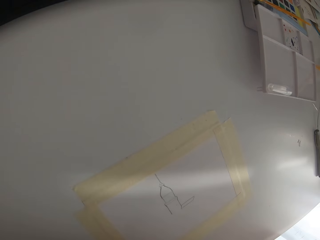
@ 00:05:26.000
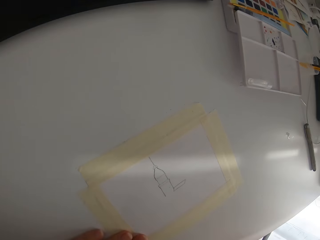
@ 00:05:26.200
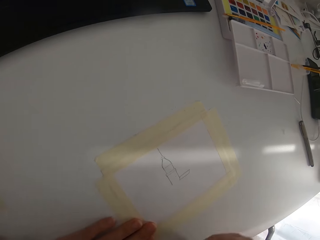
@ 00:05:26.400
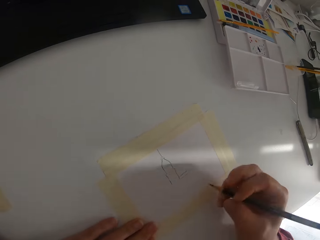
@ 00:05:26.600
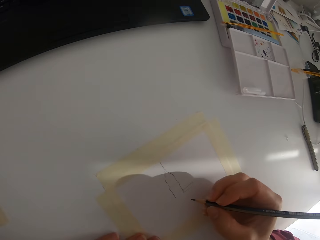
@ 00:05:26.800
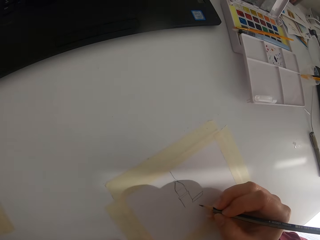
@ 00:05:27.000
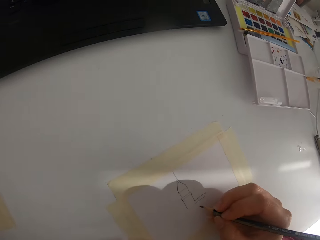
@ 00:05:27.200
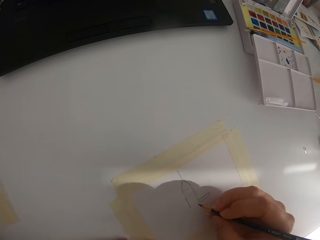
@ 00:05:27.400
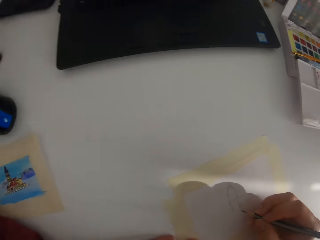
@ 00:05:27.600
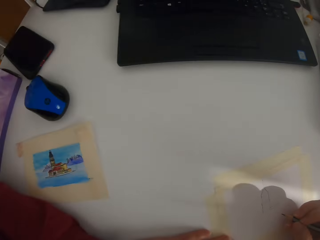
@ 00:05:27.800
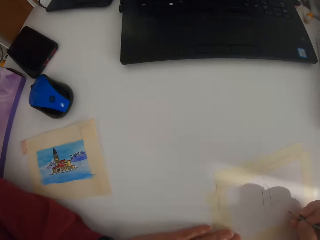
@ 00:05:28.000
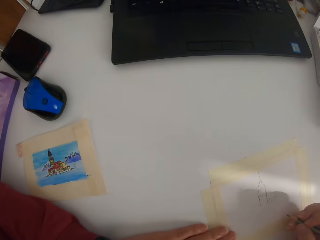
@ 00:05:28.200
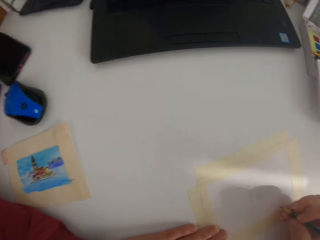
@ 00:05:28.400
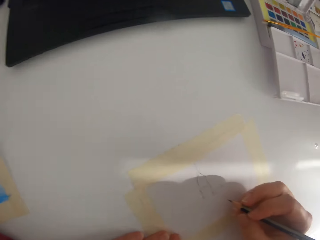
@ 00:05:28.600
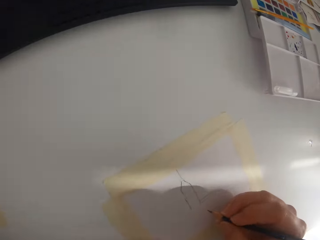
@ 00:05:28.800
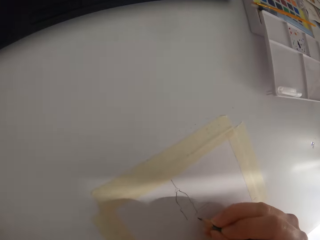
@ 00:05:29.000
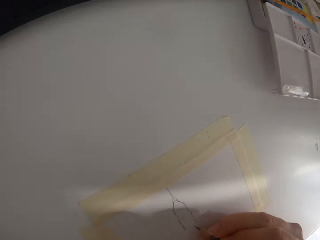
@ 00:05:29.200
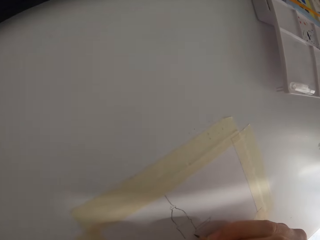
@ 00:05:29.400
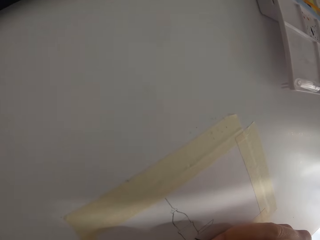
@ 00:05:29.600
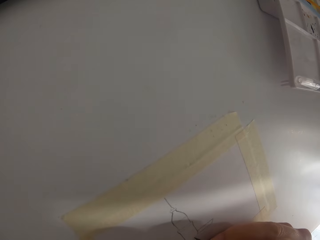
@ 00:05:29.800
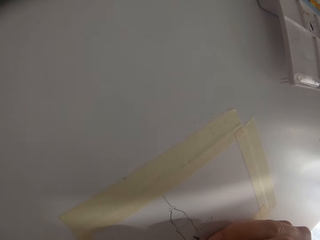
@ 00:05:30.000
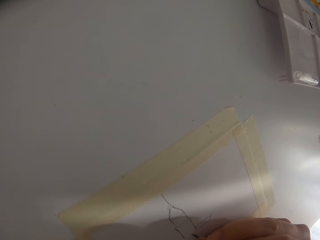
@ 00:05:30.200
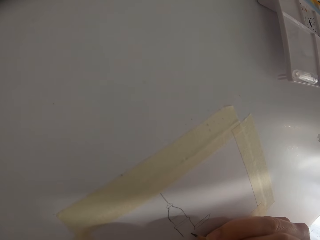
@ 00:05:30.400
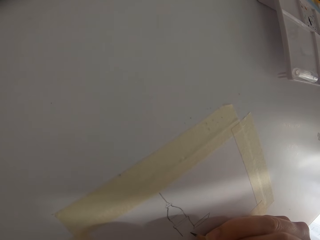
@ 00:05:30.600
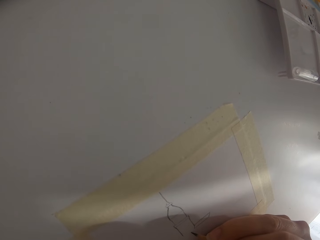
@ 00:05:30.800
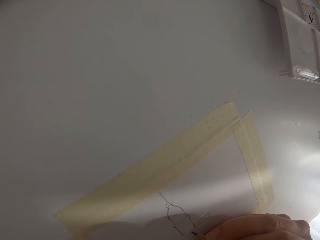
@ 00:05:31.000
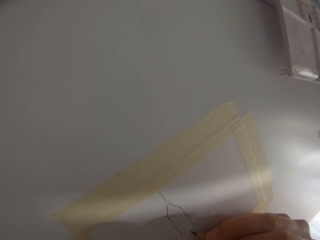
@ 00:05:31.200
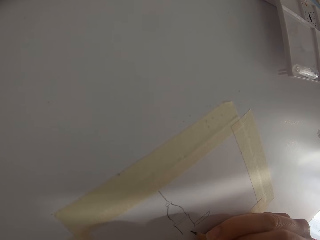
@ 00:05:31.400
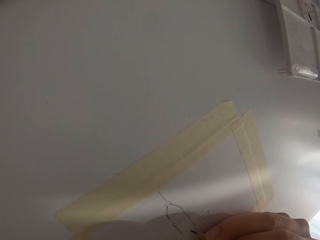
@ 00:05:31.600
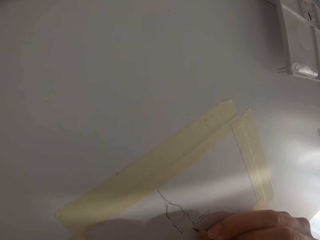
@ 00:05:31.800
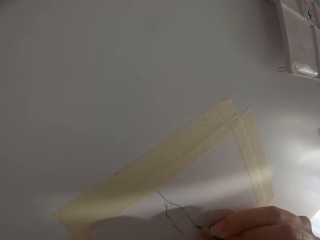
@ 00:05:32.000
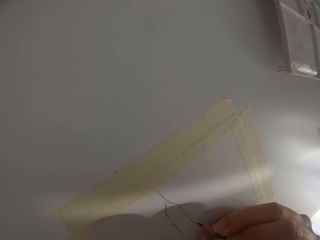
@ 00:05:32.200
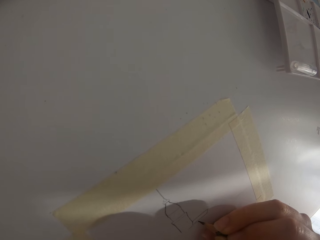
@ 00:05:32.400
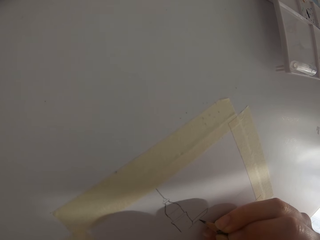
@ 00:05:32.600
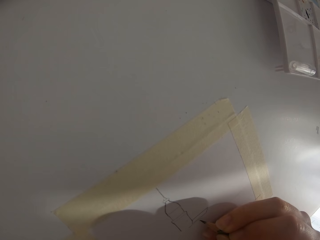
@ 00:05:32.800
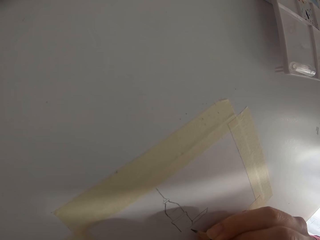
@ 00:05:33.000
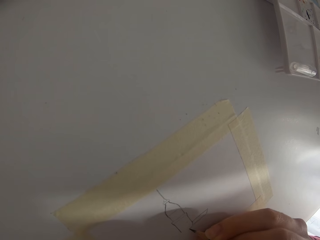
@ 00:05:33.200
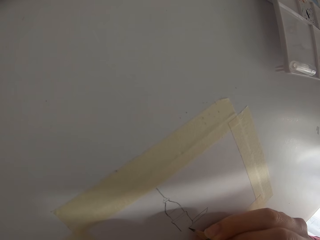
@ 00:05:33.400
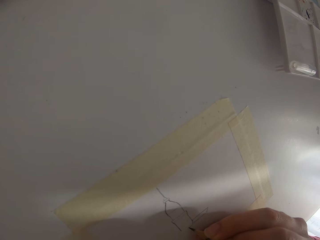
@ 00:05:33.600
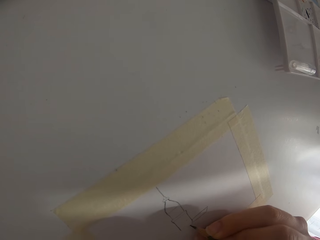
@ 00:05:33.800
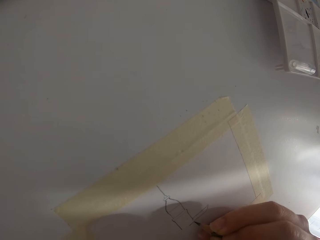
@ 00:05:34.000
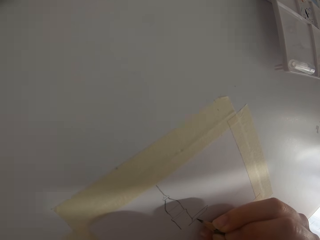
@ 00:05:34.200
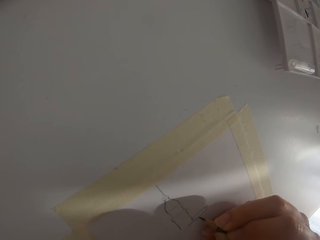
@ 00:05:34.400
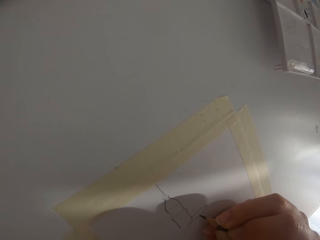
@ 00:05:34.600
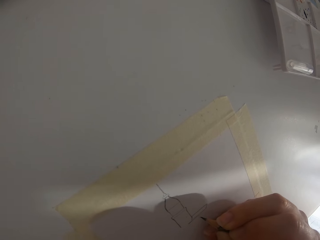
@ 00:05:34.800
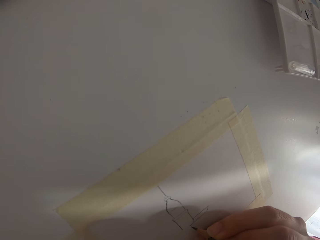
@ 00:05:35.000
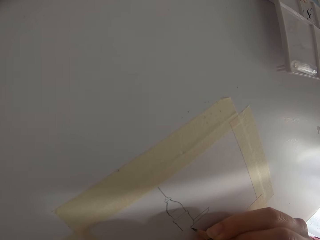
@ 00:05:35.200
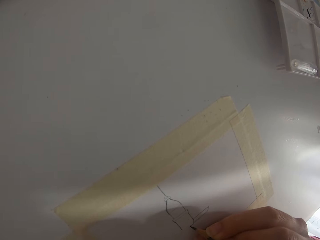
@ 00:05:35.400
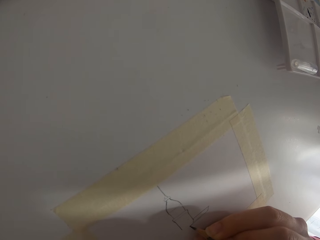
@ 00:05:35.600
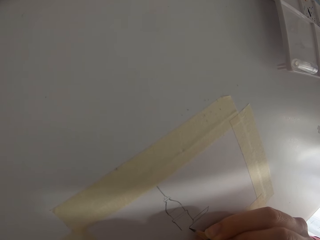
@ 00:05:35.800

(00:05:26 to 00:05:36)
The camera wearer checks the portrait. They draw on the paper with a pencil.

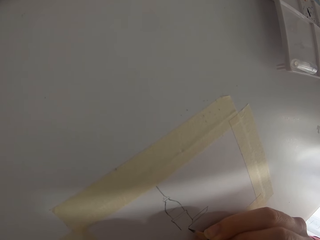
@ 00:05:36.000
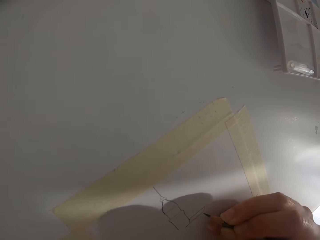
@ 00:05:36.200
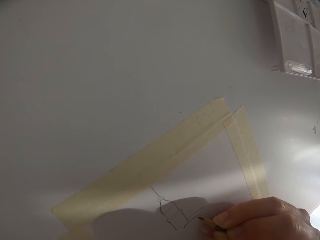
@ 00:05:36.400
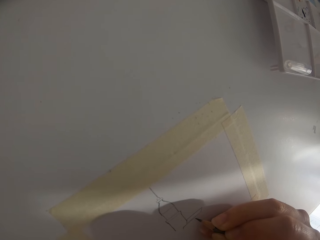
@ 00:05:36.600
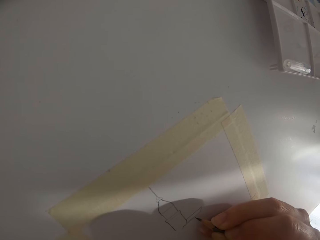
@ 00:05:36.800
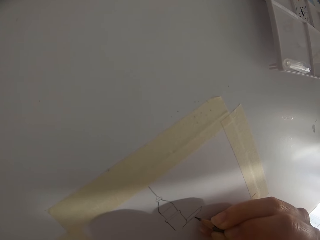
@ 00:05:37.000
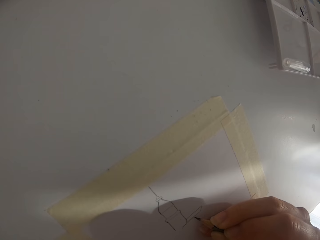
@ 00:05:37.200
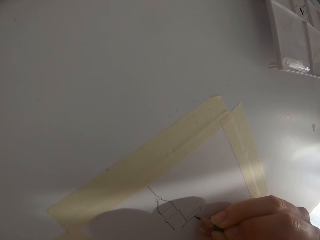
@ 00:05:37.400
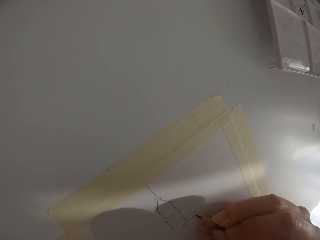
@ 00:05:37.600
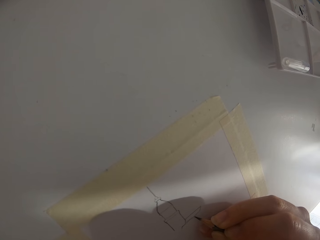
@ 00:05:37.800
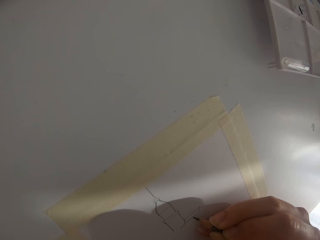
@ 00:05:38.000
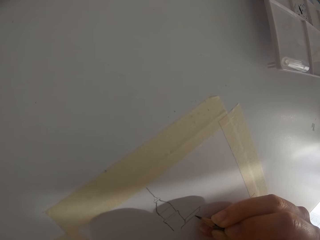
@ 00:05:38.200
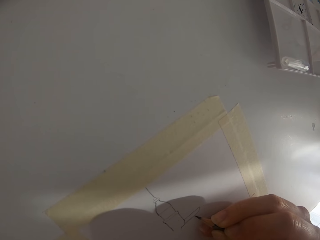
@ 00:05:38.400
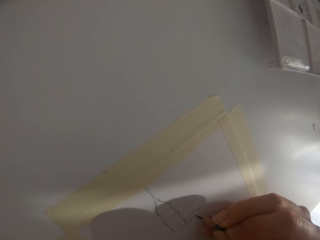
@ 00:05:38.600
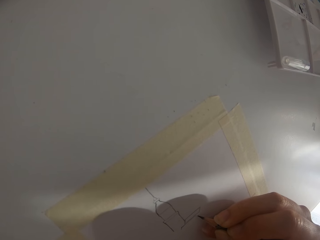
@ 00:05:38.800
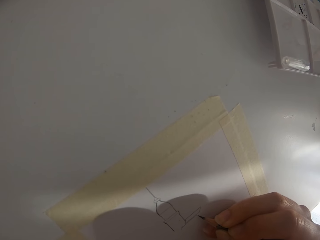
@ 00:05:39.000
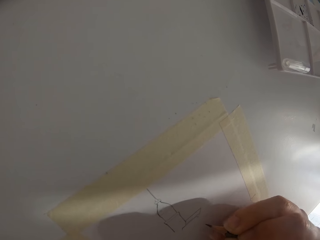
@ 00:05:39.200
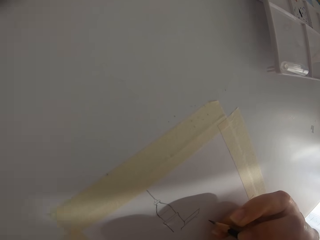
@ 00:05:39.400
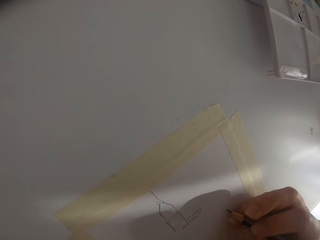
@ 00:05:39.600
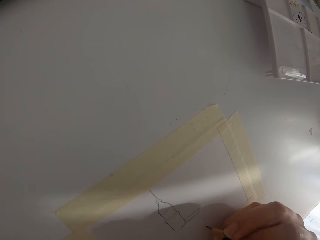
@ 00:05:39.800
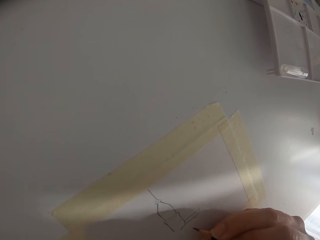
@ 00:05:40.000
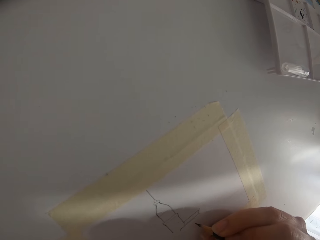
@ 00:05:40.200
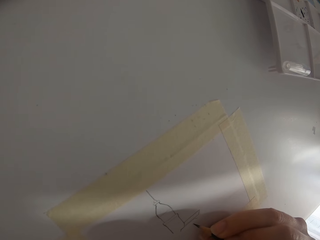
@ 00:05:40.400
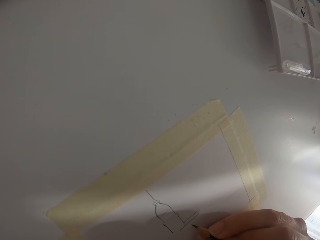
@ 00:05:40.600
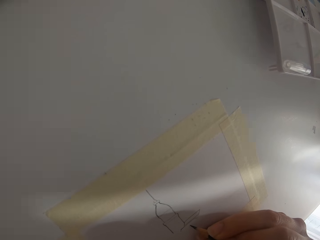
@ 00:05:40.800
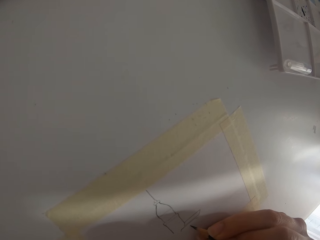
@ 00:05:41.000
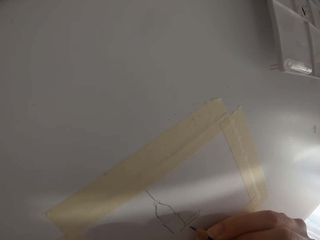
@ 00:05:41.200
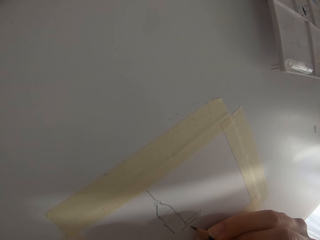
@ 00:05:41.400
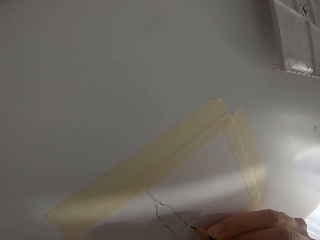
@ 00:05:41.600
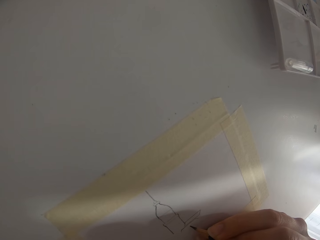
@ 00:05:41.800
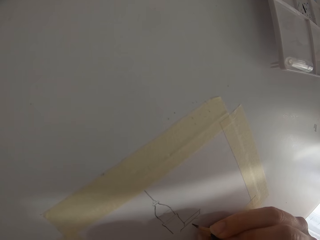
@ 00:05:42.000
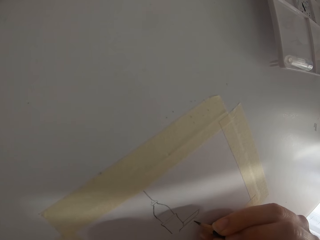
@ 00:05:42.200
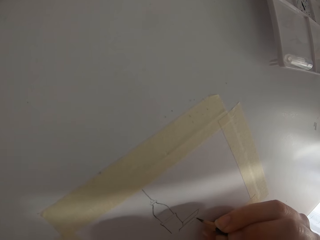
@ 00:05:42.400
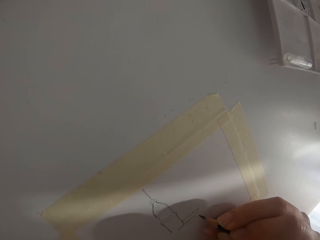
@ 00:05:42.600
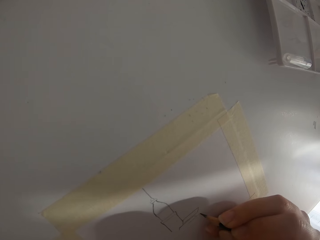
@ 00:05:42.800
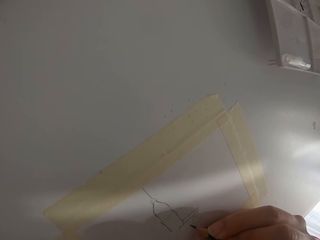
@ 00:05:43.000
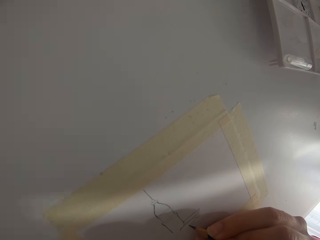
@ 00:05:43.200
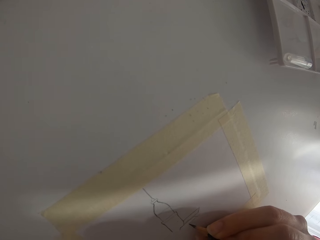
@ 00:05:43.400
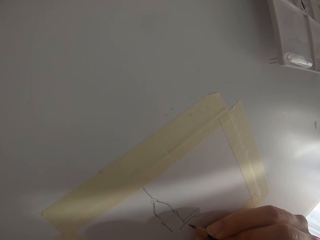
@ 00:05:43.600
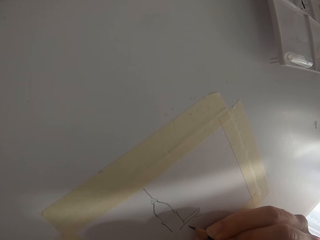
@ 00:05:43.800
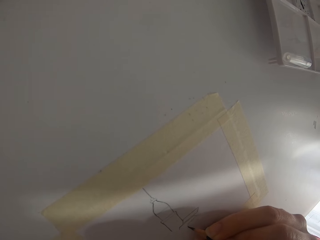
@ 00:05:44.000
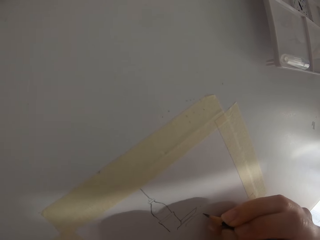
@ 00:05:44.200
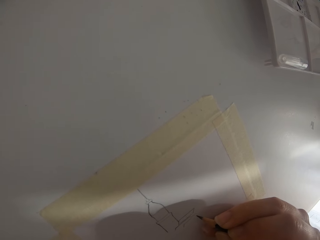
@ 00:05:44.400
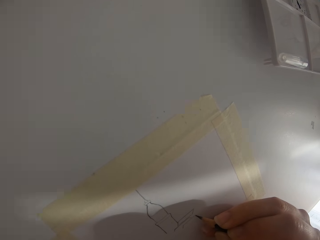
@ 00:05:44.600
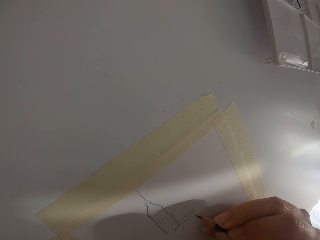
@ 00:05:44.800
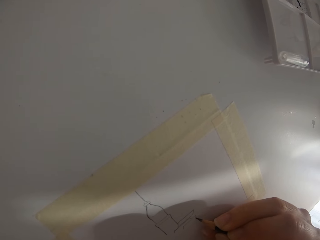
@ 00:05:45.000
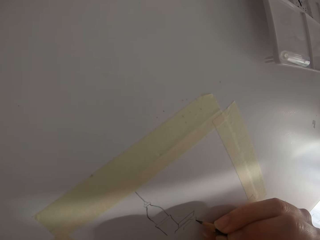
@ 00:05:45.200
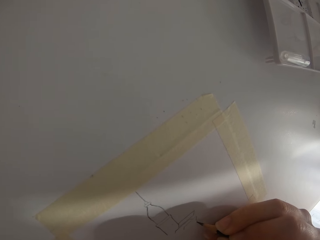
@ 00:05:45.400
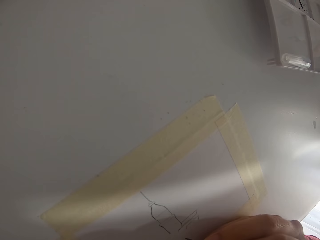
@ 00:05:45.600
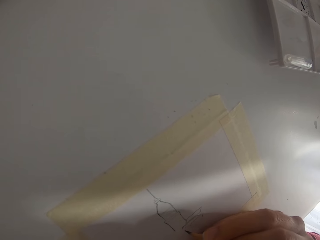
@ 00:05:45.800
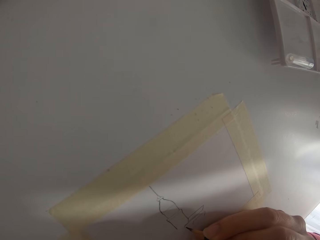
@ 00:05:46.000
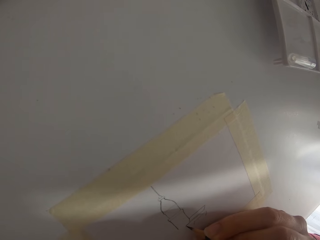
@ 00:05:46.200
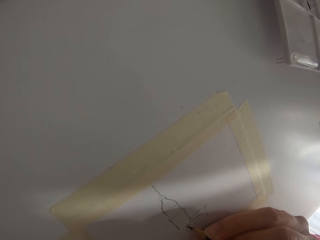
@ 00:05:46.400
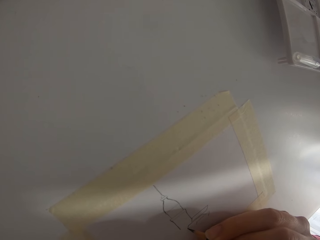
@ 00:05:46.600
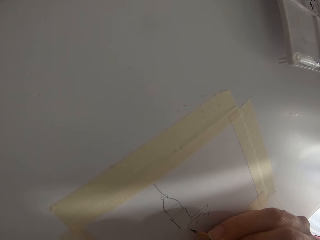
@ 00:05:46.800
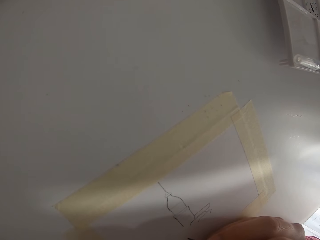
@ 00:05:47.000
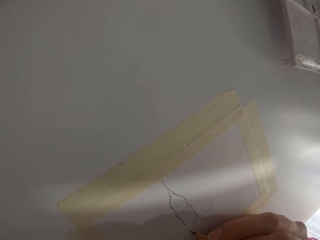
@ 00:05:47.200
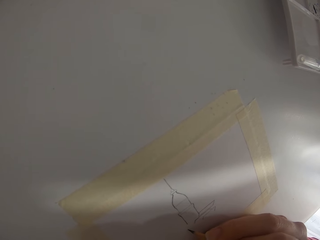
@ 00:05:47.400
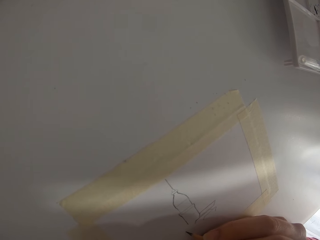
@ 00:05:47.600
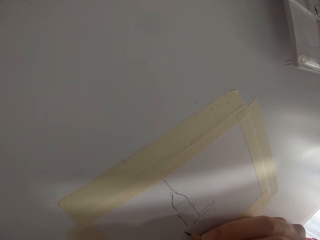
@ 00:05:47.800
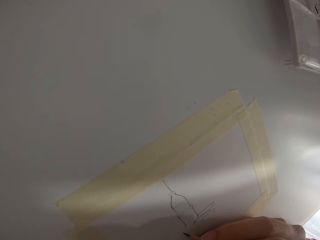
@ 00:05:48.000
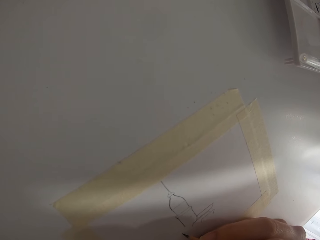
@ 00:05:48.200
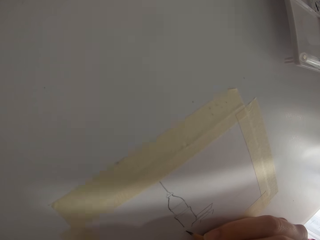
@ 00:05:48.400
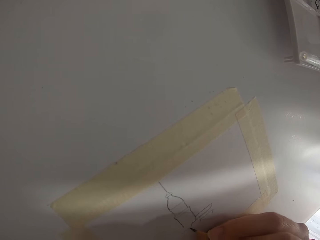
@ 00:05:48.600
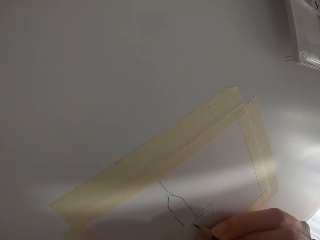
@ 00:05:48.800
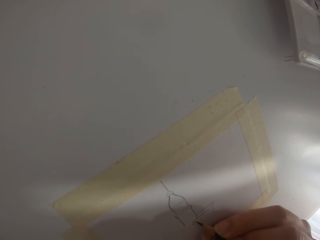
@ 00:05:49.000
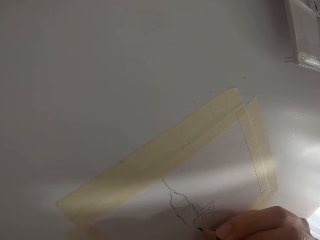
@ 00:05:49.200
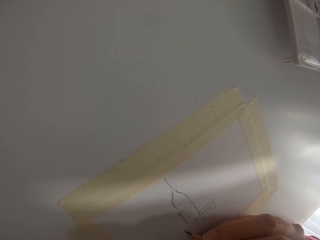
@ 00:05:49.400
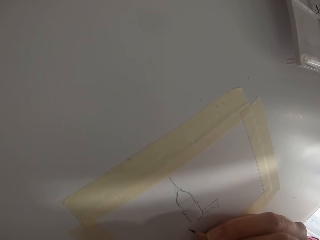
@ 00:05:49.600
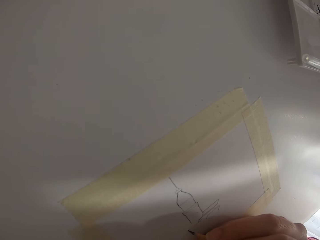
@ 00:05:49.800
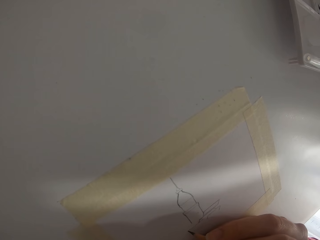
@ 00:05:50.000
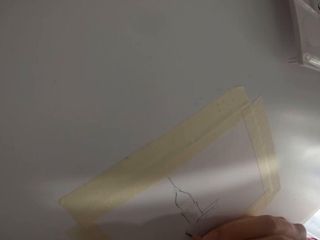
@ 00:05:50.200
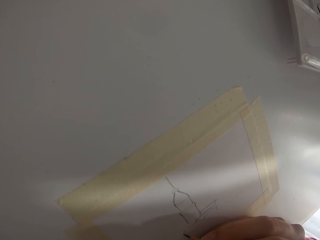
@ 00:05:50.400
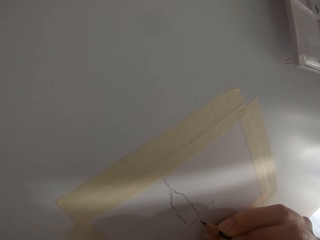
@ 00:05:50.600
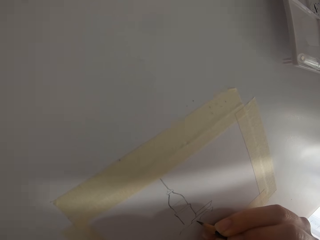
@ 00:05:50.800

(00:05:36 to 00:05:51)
The camera wearer draws on the paper. They draw on the paper repeatedly.
